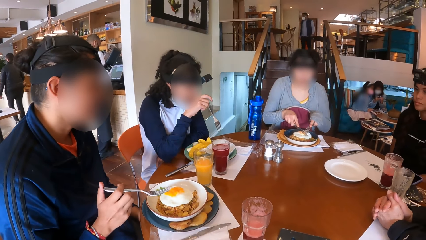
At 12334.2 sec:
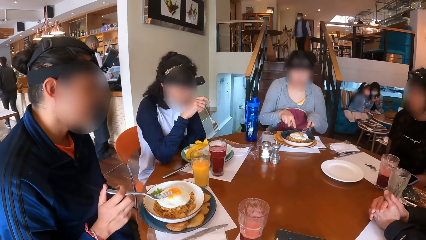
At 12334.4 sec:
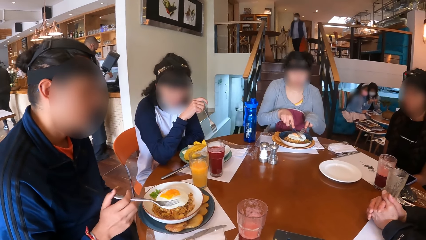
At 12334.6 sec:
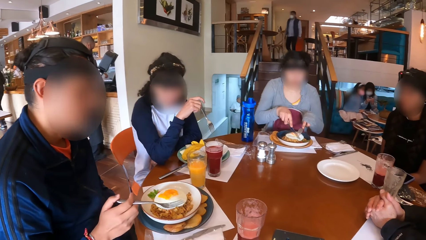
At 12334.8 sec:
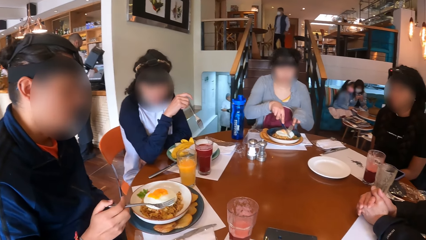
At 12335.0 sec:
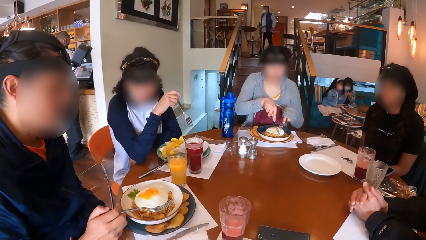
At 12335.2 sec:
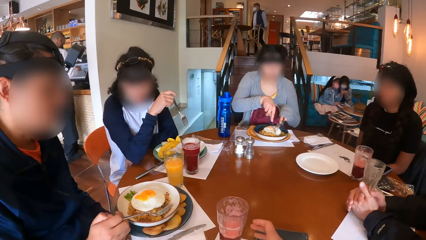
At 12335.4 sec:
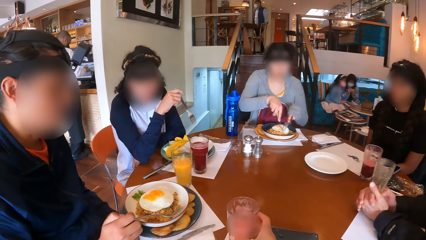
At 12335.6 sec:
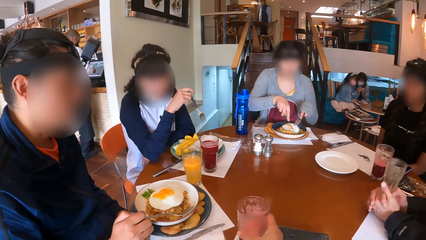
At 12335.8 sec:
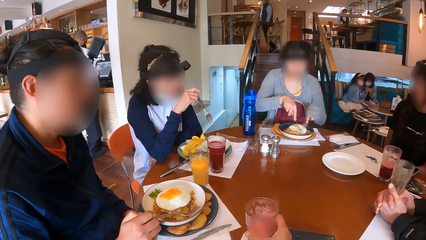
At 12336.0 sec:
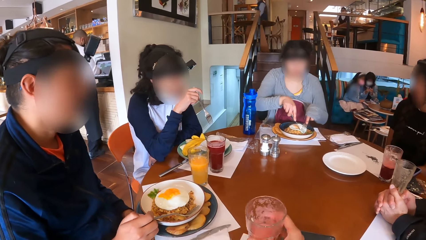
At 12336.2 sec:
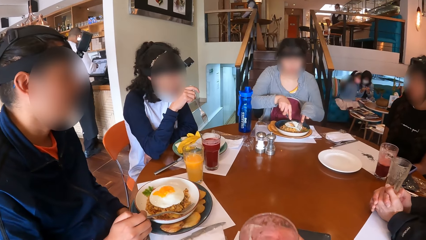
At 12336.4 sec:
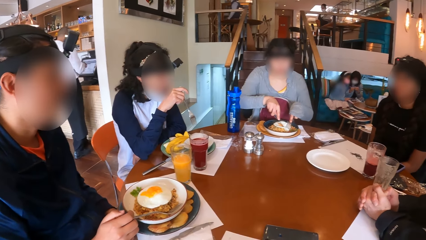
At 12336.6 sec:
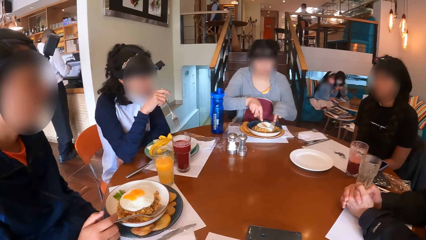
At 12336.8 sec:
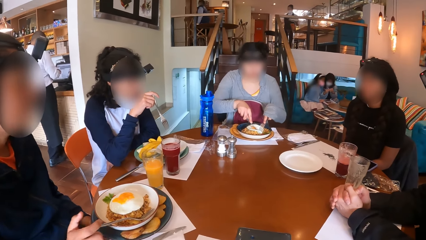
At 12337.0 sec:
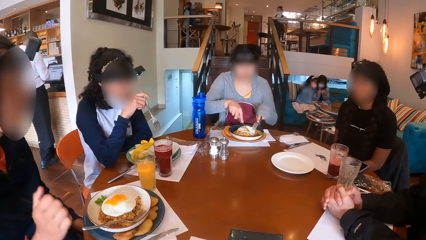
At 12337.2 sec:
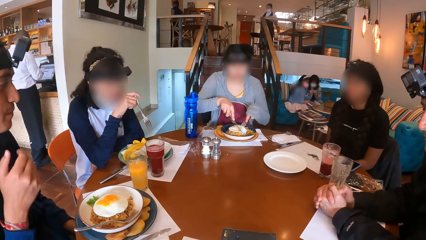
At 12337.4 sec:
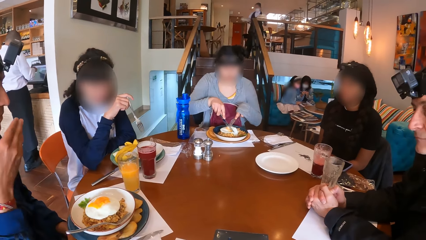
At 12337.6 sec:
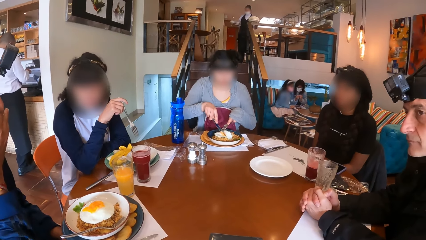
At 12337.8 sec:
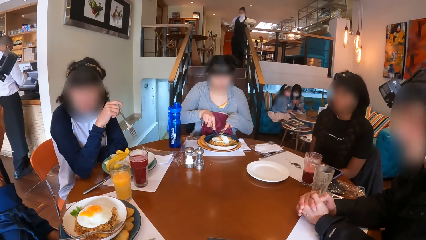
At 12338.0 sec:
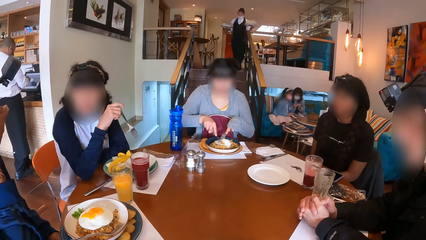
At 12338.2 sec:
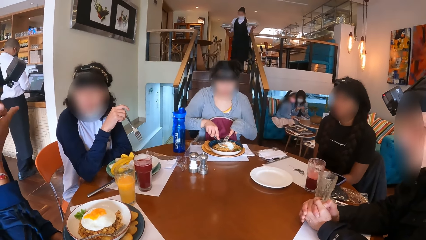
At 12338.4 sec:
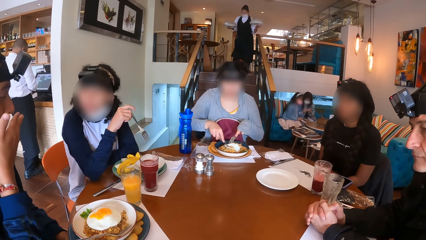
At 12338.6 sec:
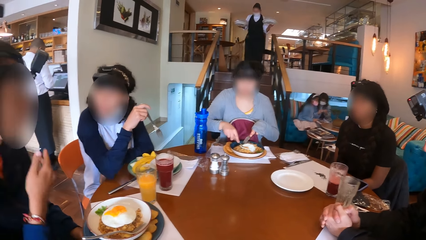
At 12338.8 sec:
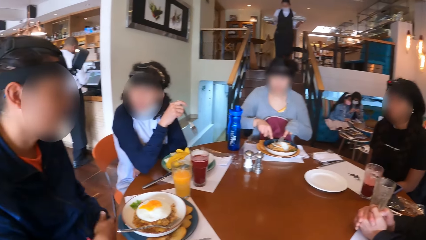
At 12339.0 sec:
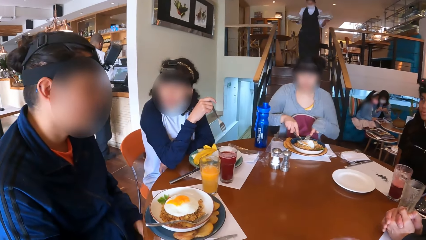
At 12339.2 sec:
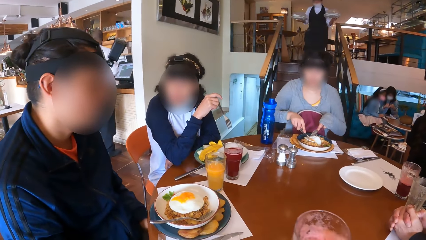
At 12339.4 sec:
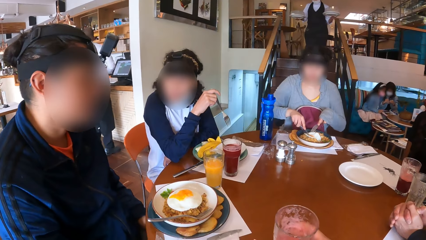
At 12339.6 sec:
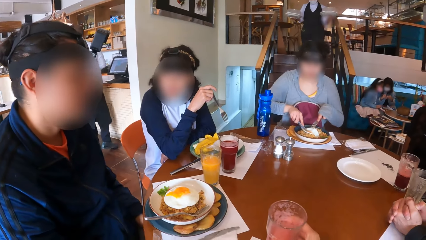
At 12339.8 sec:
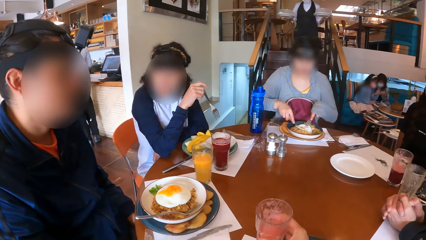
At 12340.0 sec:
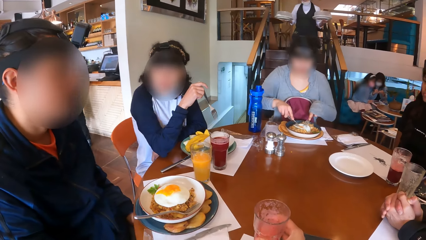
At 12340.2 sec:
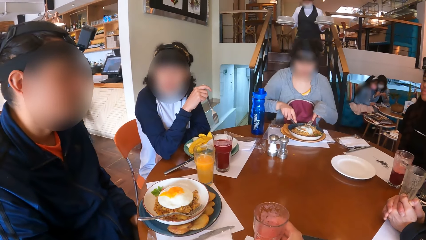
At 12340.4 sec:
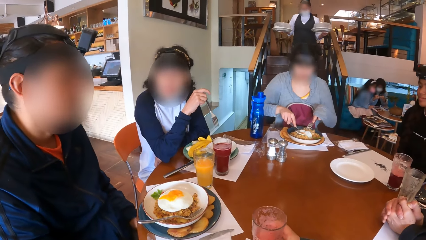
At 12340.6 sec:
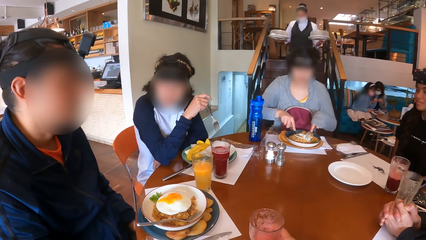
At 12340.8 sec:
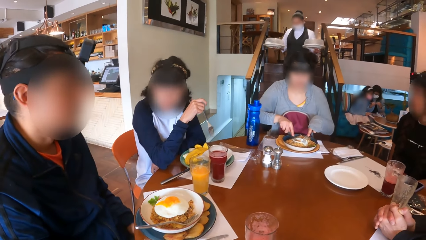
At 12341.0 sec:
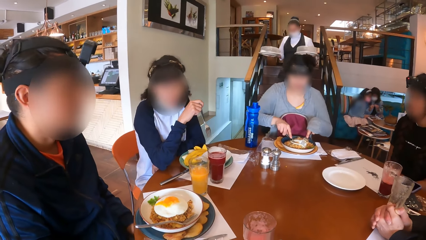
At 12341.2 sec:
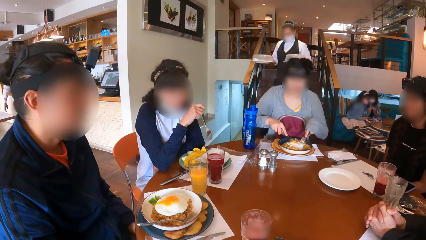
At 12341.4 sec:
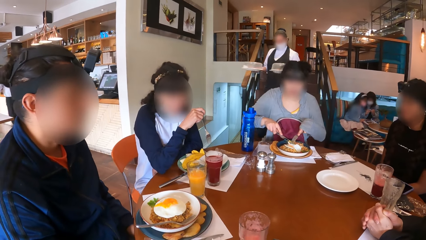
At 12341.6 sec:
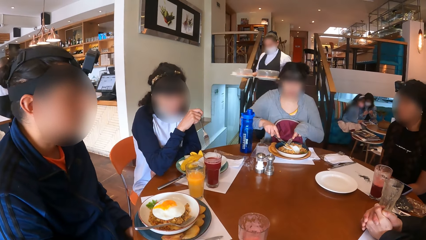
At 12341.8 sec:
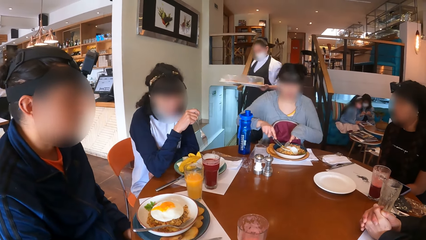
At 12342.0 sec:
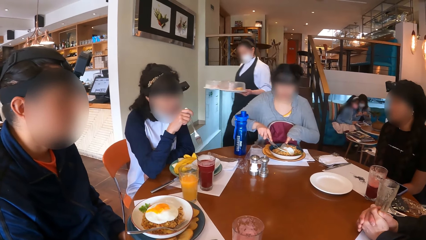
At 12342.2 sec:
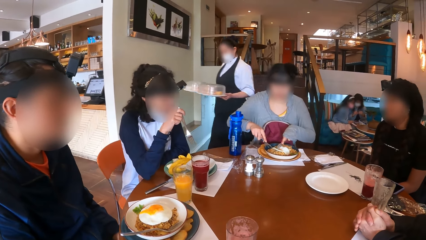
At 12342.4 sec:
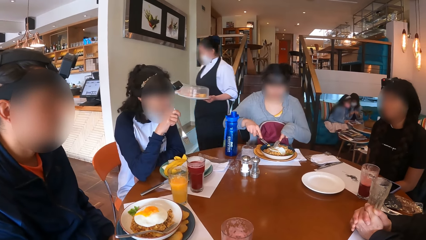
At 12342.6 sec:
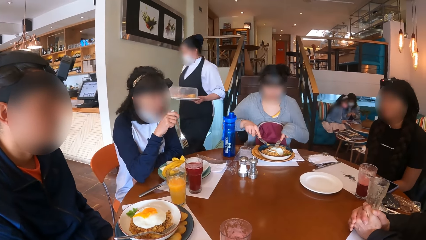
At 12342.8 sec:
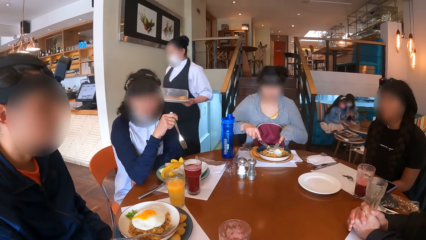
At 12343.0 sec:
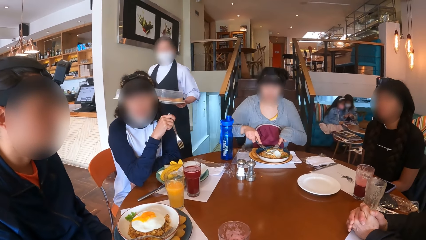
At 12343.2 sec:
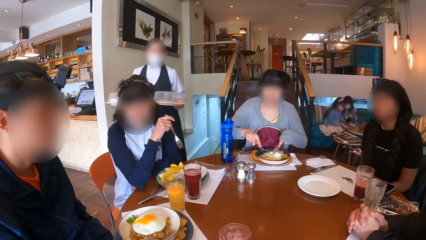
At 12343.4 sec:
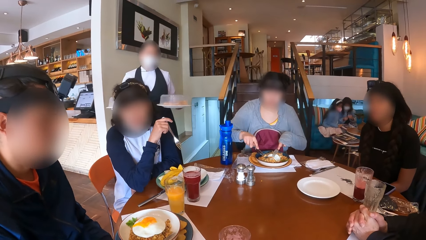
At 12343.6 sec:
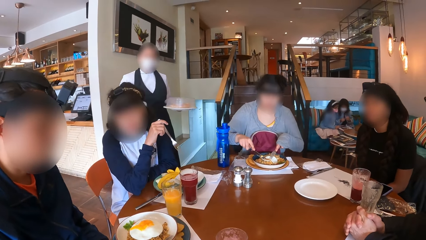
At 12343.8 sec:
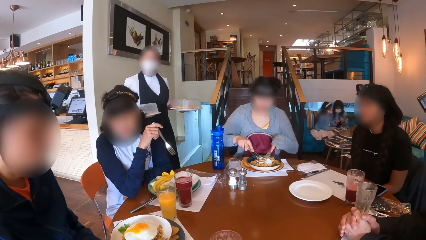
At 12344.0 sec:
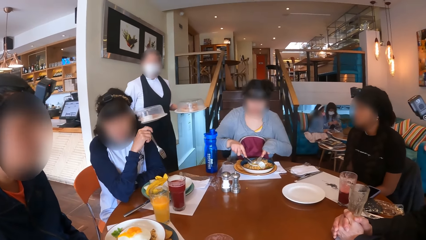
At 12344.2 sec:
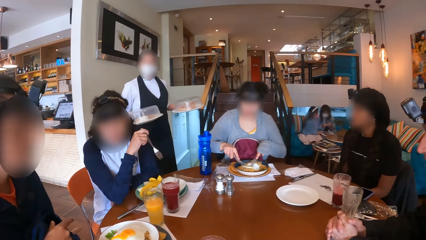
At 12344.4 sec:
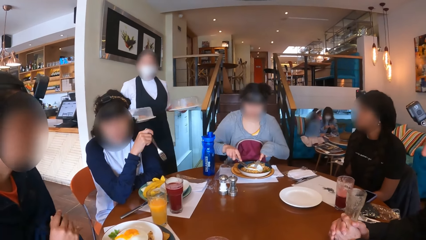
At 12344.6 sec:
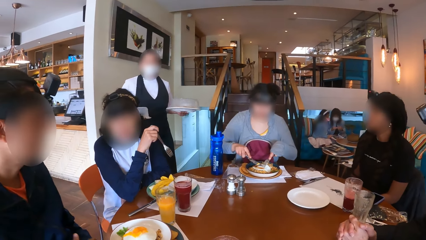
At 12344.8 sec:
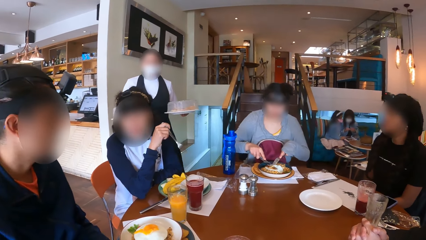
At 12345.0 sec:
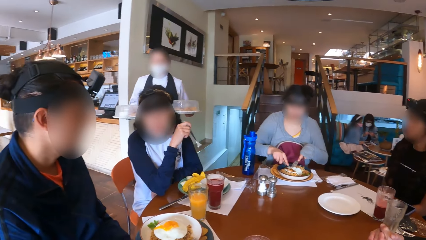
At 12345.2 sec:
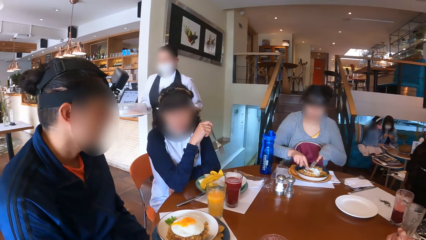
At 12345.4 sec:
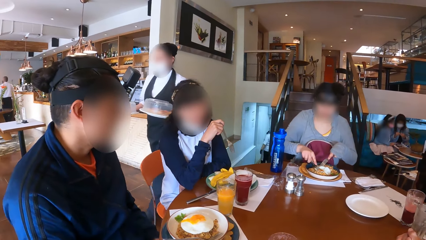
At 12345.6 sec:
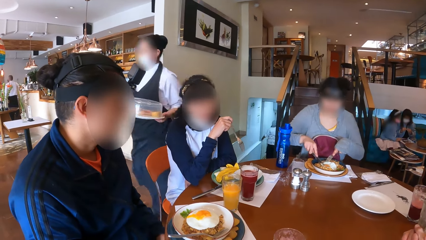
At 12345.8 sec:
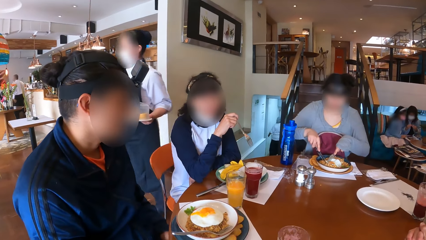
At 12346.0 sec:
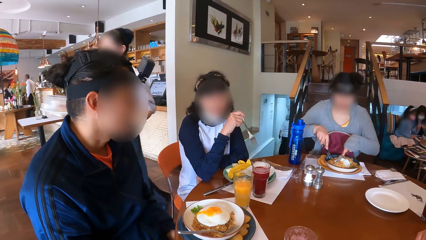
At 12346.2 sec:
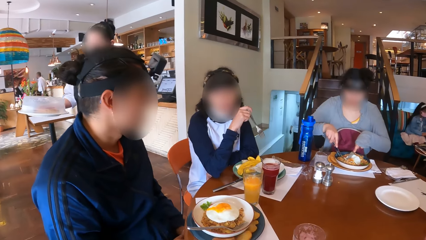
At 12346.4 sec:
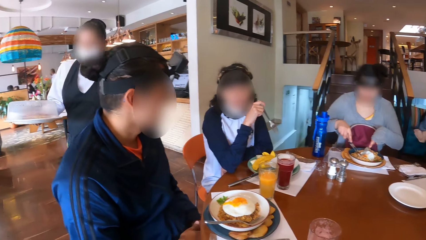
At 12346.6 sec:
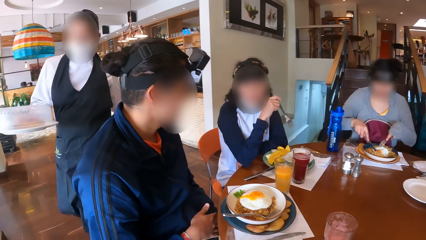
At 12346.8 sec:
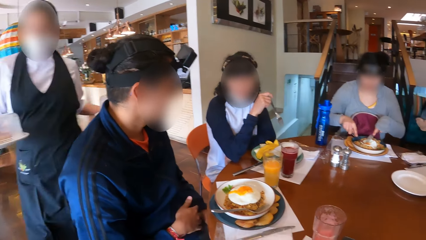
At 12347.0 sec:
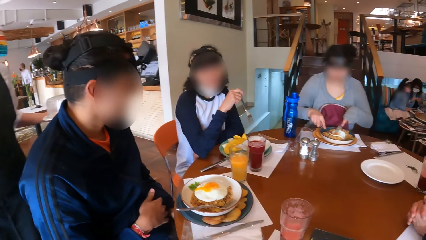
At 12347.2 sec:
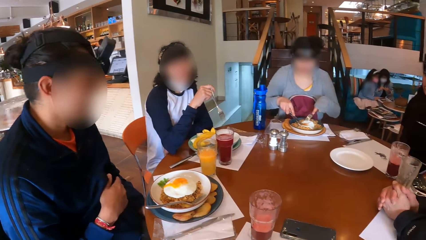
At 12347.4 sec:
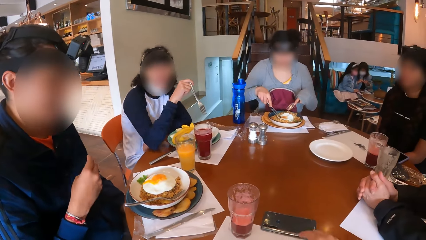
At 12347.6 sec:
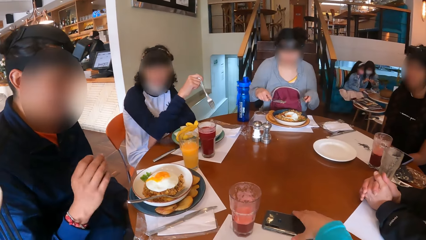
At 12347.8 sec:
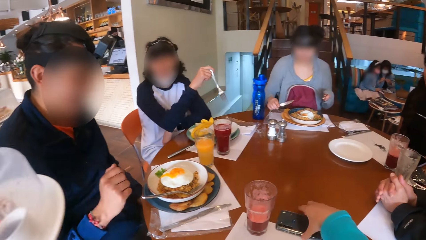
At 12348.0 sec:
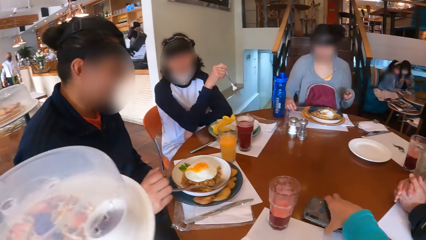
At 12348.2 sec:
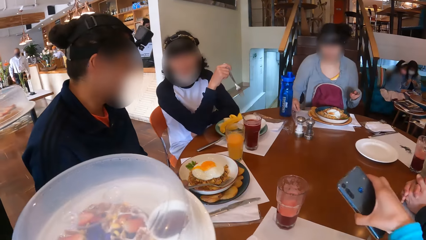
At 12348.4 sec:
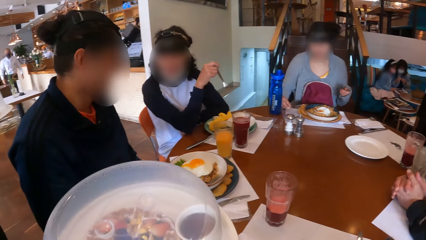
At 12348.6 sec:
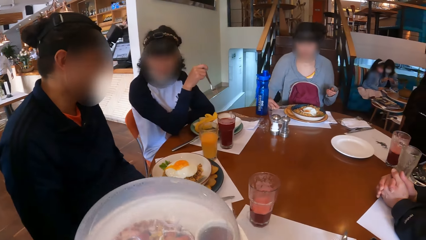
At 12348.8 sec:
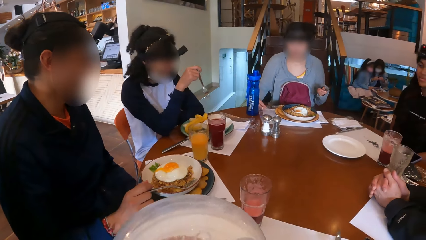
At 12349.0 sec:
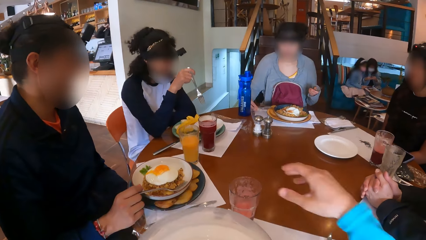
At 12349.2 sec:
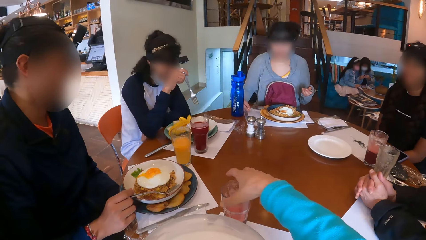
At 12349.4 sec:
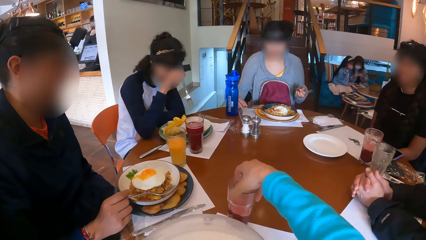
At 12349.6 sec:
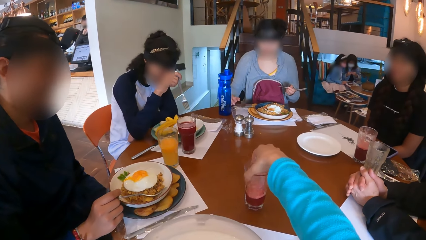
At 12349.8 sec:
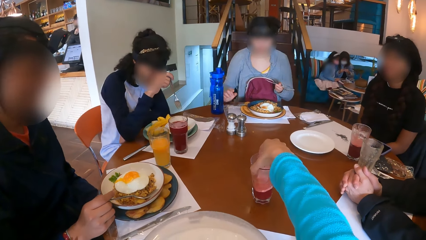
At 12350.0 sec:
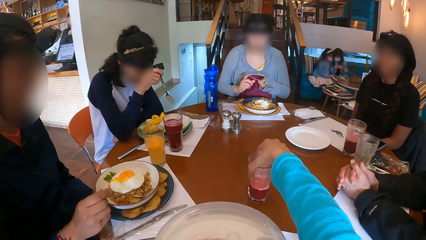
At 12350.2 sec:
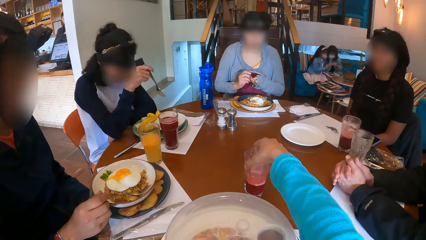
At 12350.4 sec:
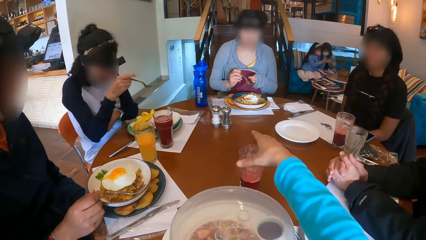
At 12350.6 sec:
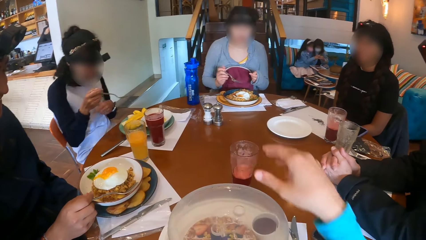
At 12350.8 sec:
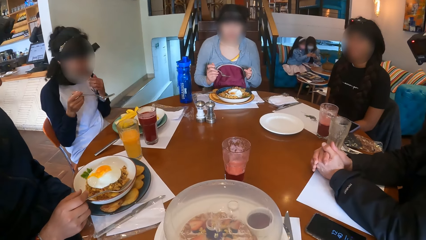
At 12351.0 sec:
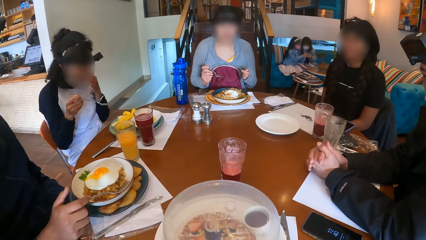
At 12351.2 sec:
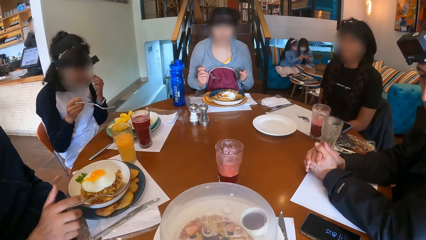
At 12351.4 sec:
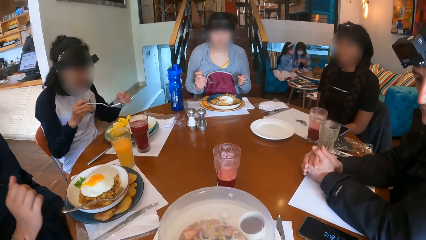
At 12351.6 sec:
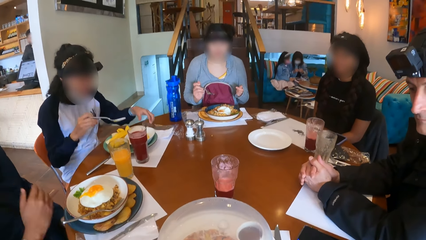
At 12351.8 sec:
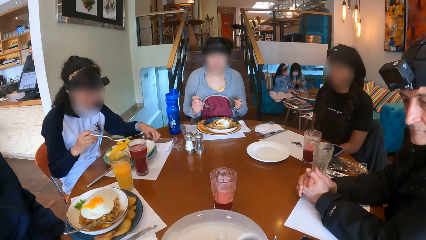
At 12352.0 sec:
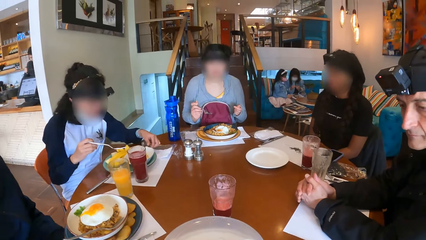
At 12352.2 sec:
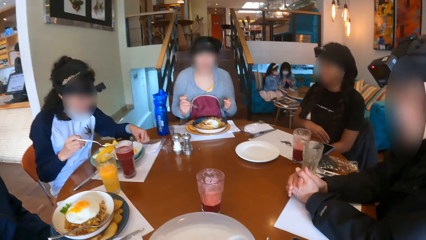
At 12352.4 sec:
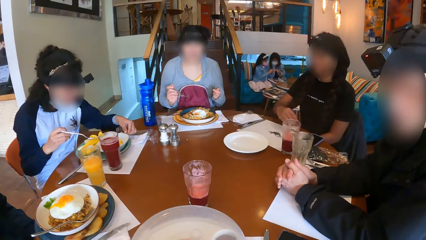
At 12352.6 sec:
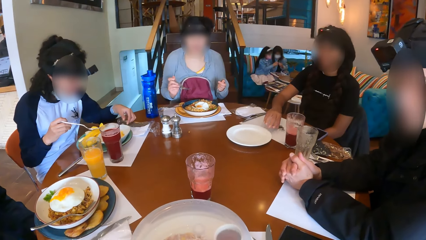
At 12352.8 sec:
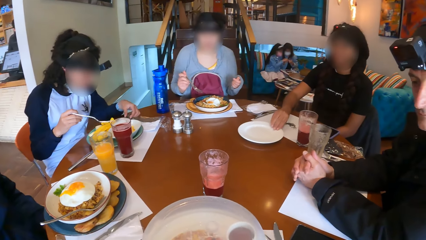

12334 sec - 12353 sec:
The camera wearer picks up the cup of drink on the table with her right hand. She drinks from the cup in her right hand. She lowers the cup in her right hand on the table. The waitress approaches the dining table with plates of food in her hands. A lady cuts the egg. The waitress interacts with the group of people at the dining table. The camera wearer gesticulates with her right hand. She picks up the phone on the table with her right hand. A woman drops the knife in her right hand on the placemat on the table. The waitress puts the food in her right hand on the table. The camera wearer adjusts the cup of drink on the table with her right hand. The woman passes the fork in her left hand to her right hand. A man places the food on the table.
